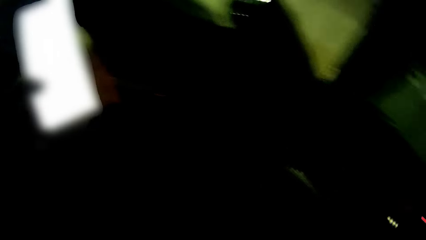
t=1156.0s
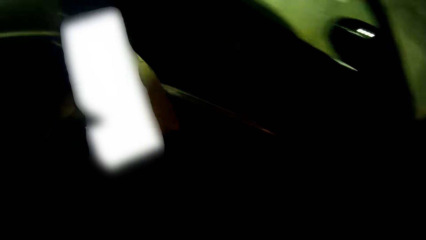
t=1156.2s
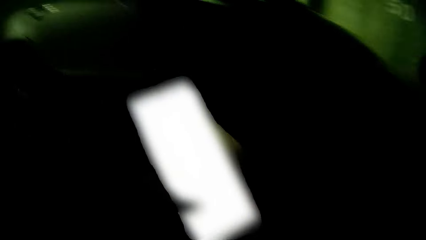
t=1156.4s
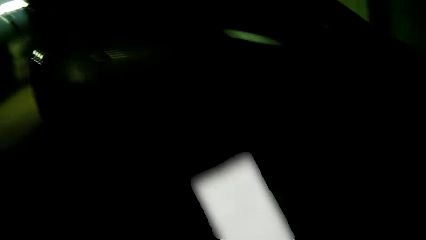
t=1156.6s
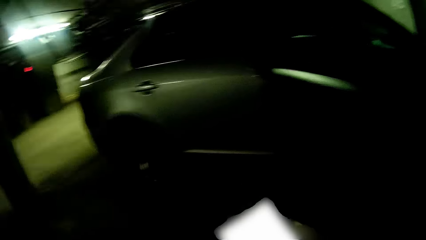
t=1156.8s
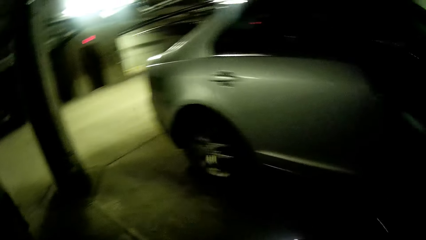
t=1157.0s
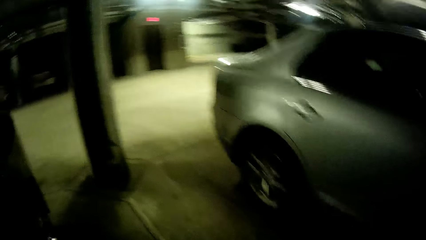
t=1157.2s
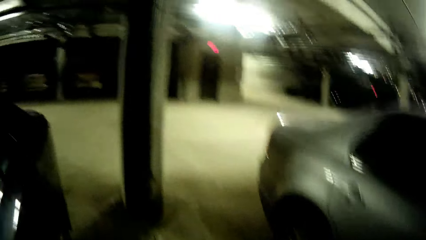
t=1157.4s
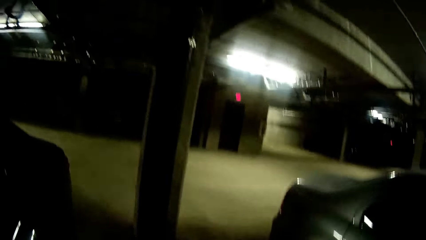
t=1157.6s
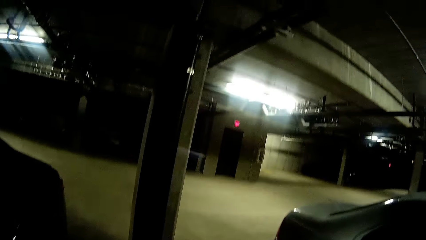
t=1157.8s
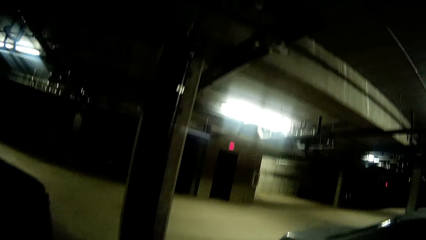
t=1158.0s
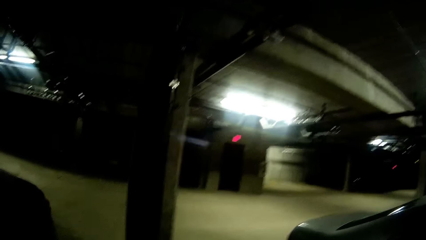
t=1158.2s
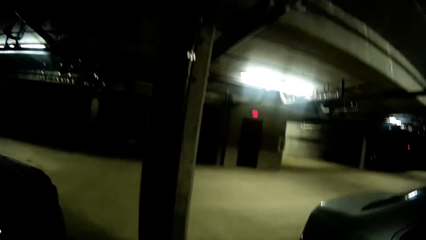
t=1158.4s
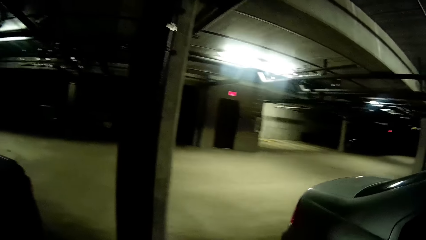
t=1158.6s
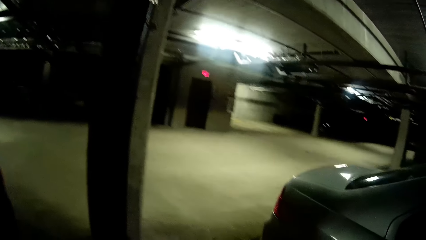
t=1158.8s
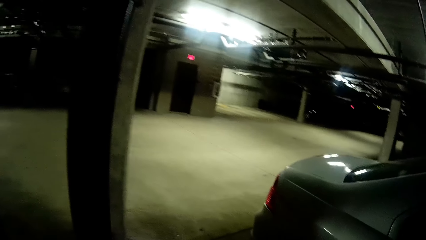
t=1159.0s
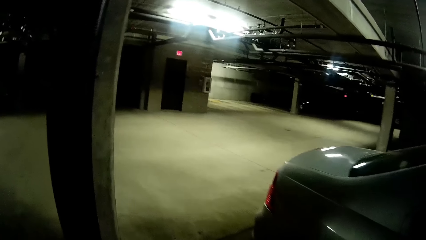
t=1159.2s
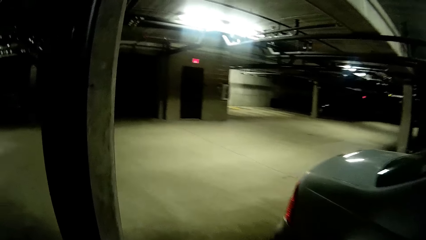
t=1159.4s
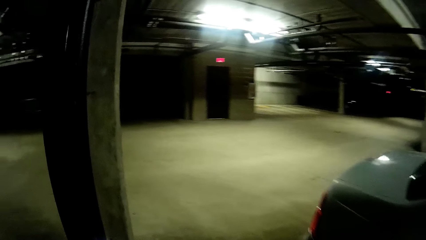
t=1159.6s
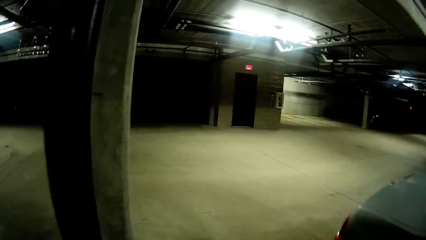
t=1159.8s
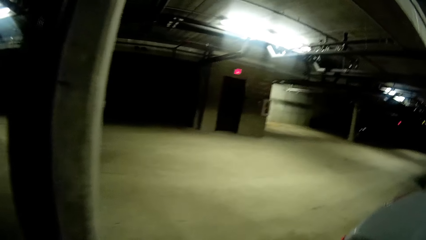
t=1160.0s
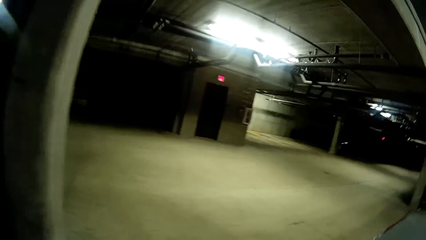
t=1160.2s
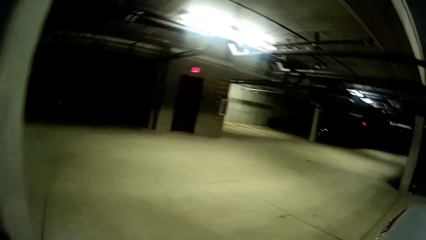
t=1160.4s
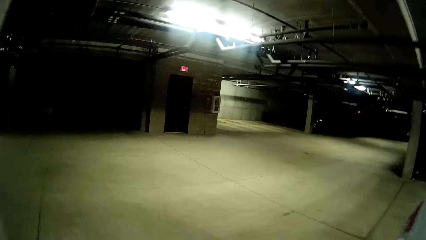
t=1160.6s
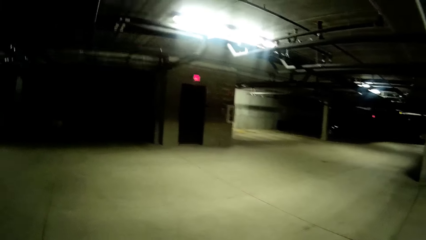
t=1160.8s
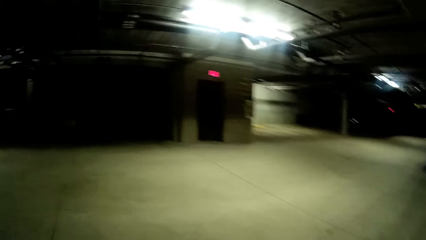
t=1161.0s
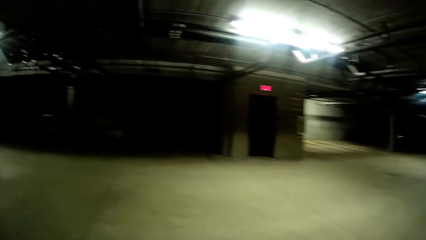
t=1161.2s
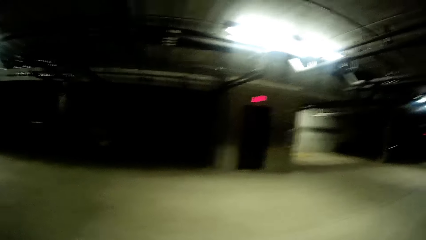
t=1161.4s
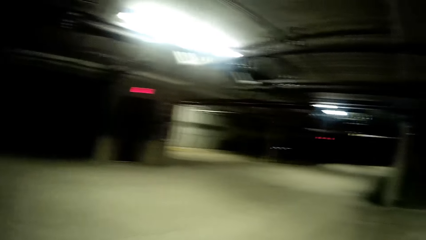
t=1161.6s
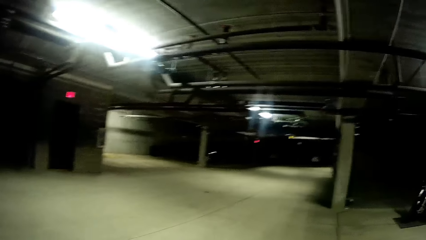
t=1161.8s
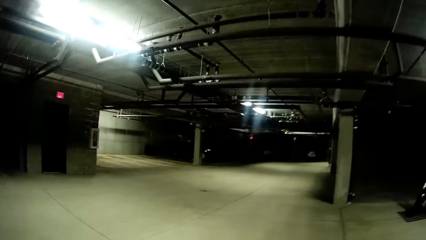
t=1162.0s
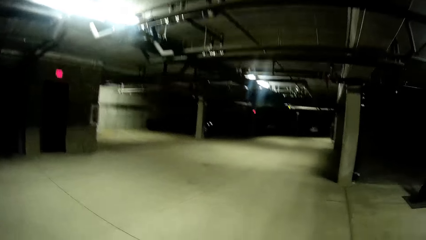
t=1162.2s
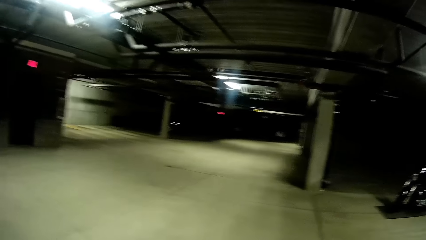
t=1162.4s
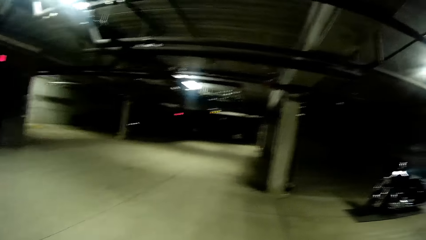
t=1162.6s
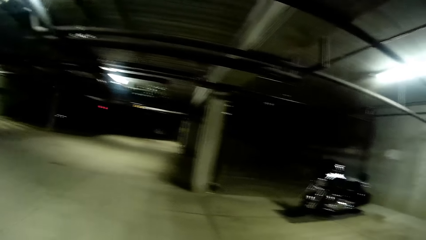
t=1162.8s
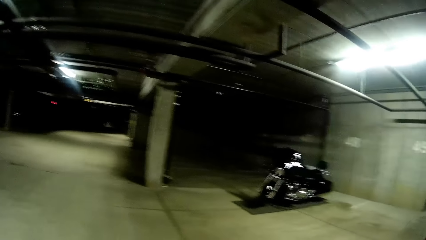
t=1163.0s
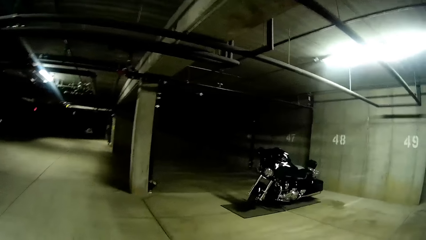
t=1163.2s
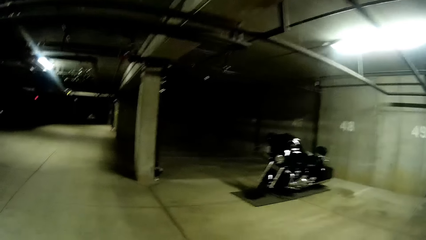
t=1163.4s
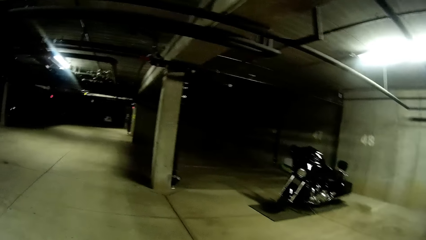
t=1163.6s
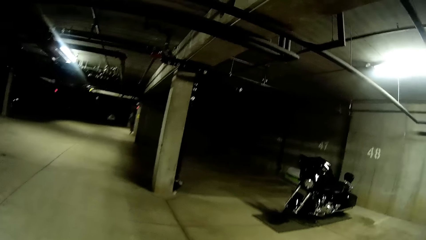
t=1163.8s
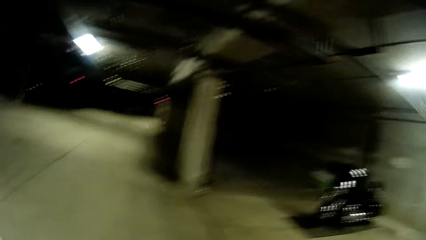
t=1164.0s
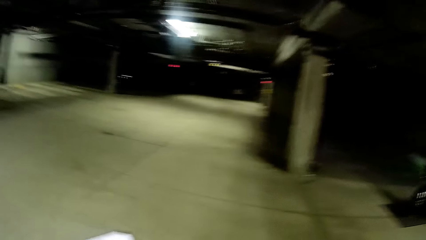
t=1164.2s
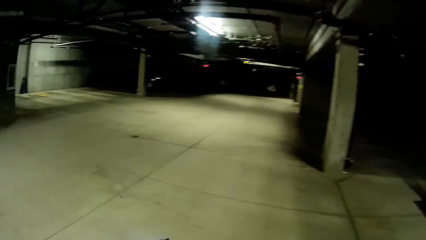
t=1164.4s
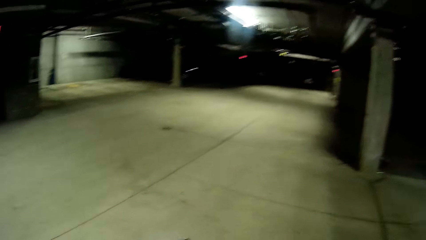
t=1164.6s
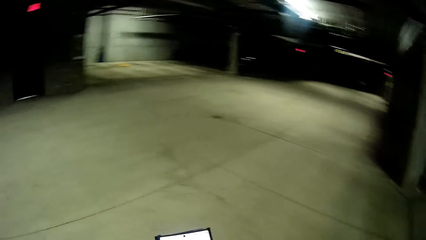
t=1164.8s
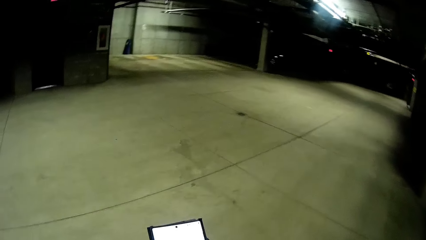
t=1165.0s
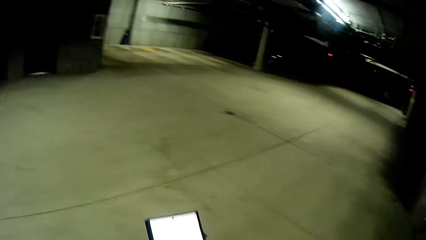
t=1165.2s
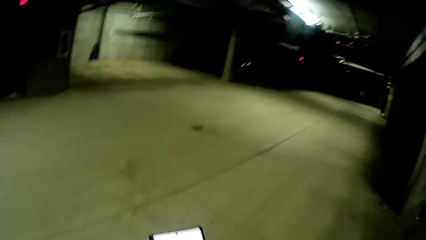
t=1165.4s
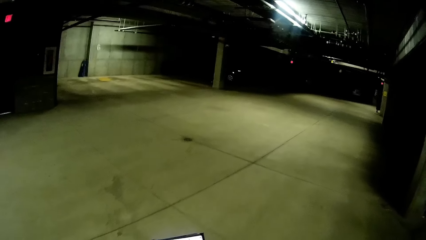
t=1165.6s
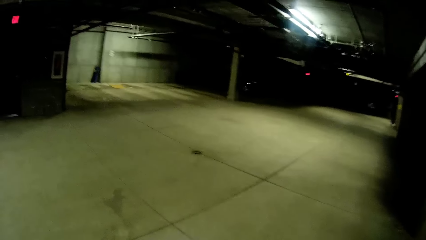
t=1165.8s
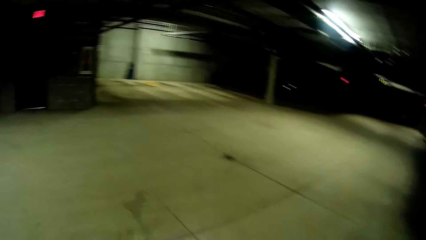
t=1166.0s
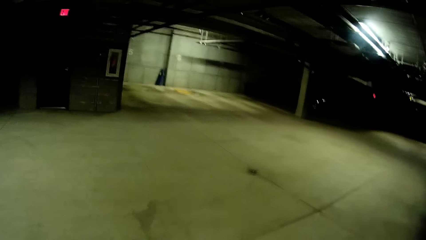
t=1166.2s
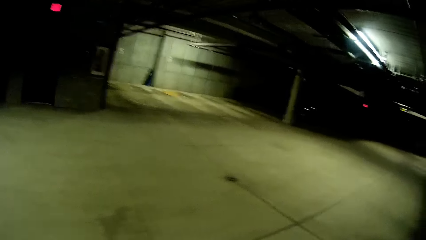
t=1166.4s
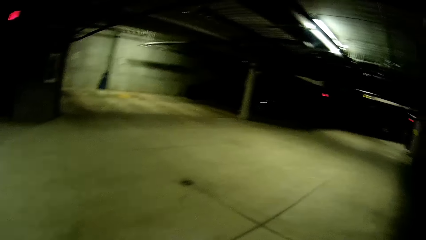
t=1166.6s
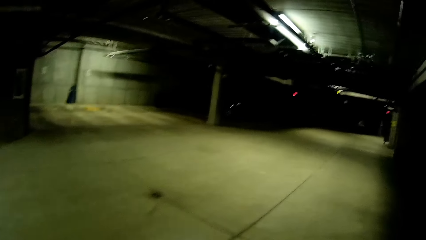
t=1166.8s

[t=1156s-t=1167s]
The camera wearer walks out of the car. They walk to a building door from the car park. They walk through the parking lot.

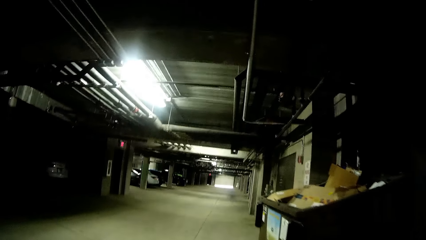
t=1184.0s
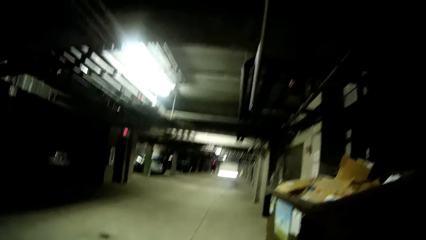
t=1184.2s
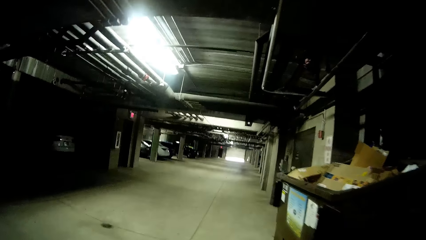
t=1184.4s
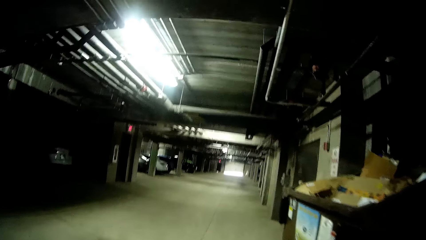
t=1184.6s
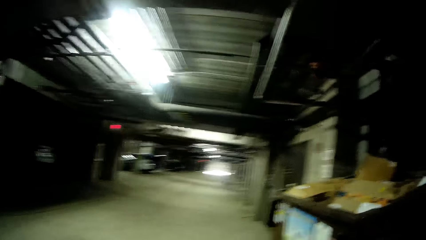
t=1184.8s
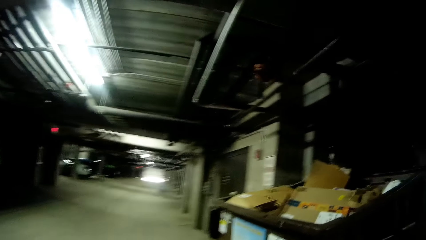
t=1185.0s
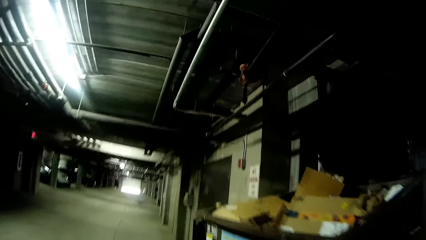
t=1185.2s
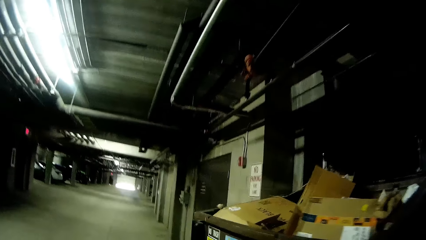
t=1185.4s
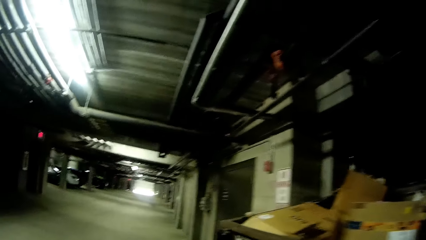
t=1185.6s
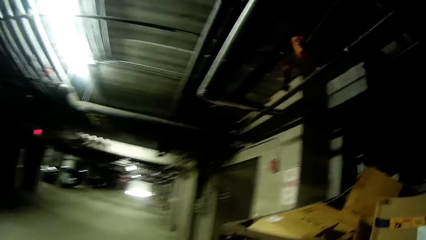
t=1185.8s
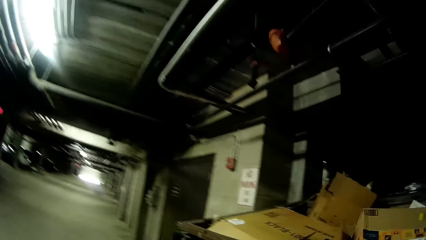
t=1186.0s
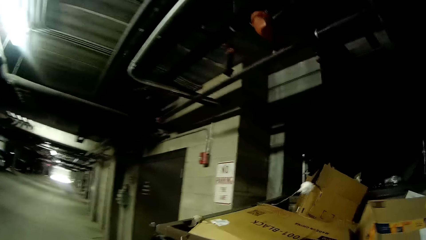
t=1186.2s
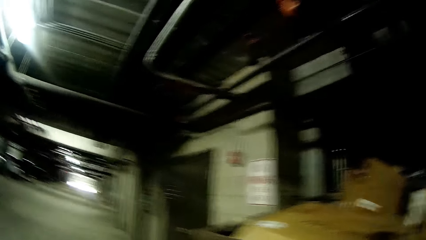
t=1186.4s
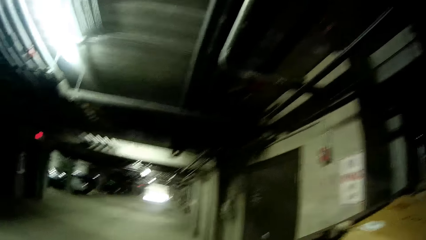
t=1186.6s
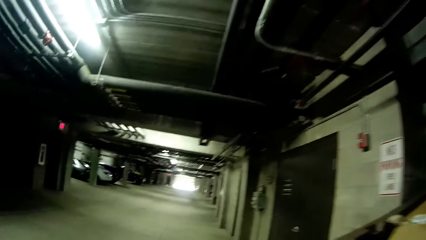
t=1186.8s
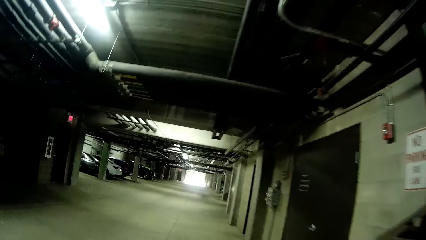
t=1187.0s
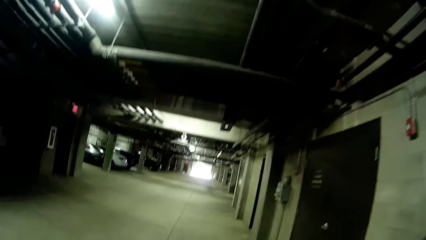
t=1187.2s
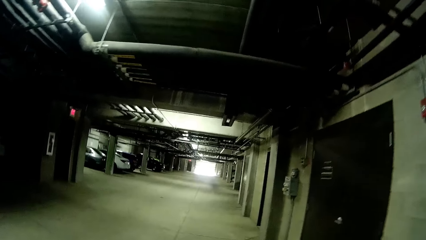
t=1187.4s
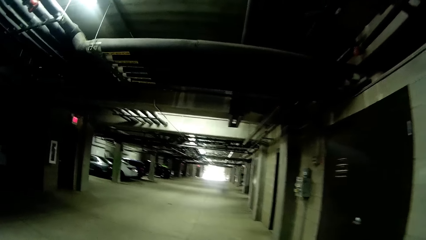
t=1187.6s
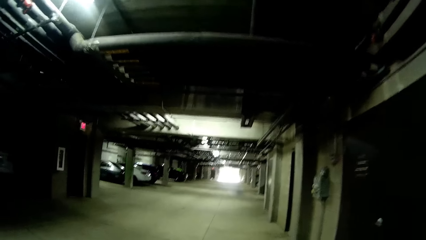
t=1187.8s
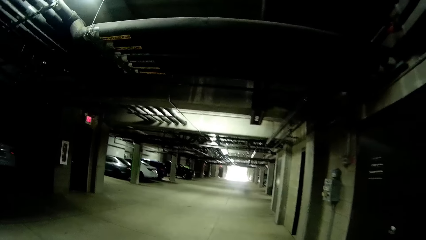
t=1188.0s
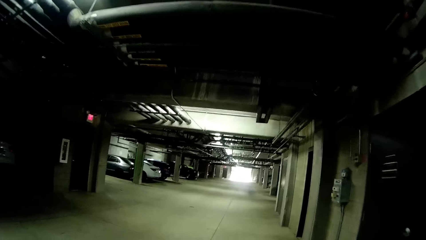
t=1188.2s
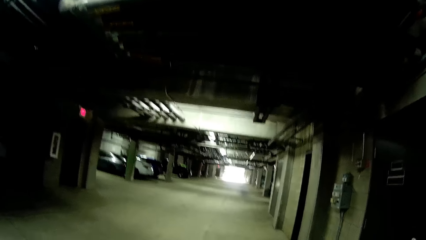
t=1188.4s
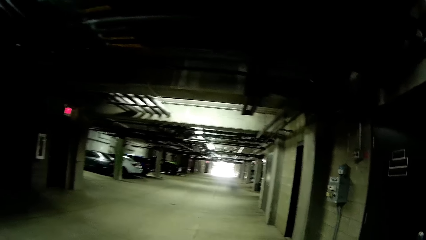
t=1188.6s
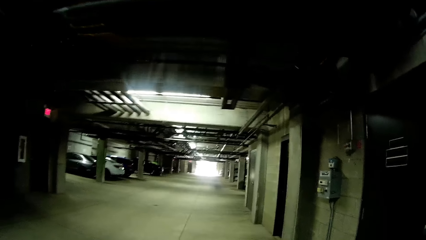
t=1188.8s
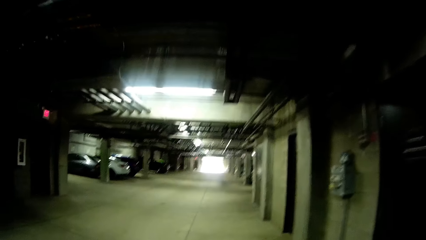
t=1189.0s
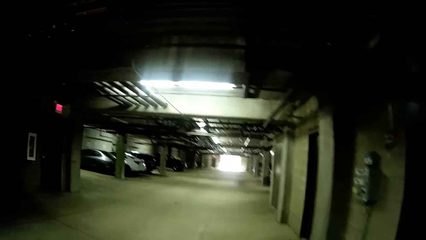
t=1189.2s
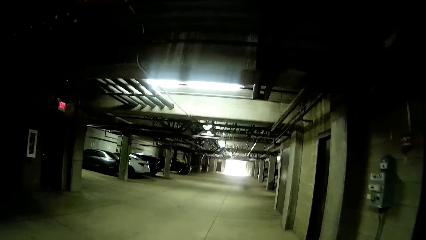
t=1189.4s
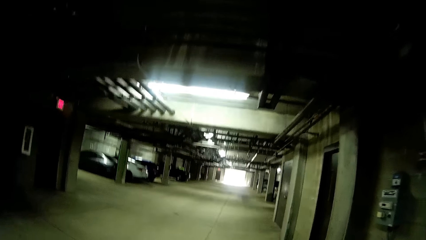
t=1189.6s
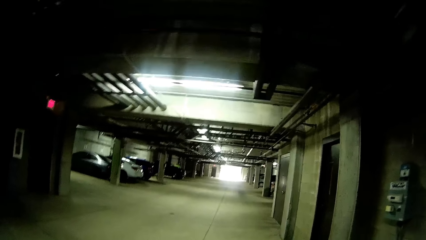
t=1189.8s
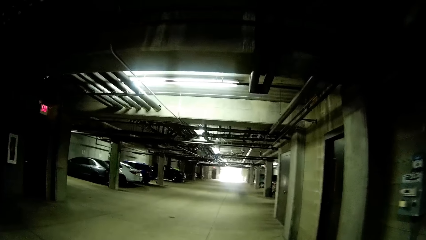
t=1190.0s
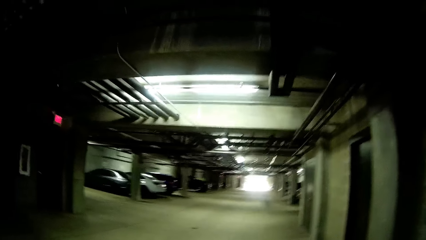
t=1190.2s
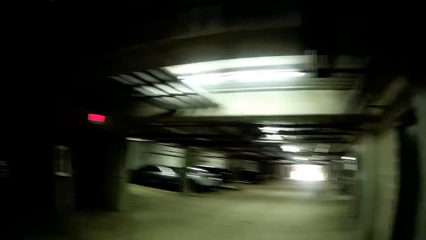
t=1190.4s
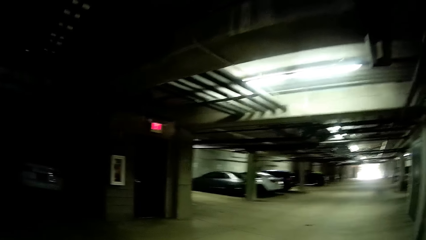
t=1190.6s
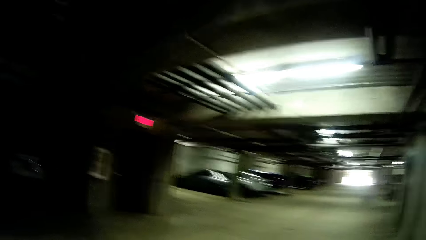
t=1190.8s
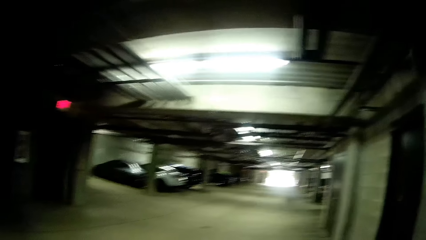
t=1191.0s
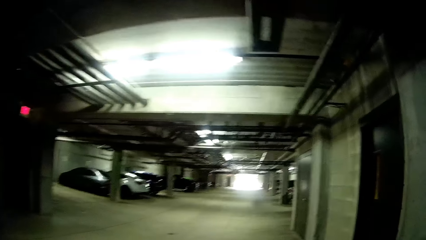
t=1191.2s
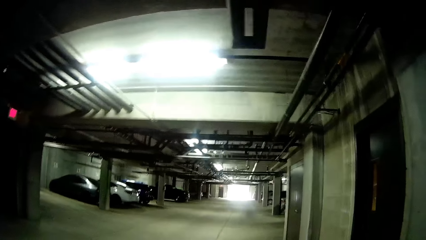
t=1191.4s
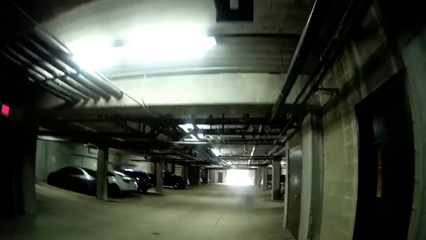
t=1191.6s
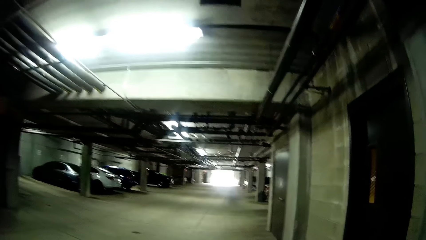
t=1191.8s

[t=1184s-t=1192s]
The camera wearer throws the piece of tissue paper into a trash can with her right hand.
